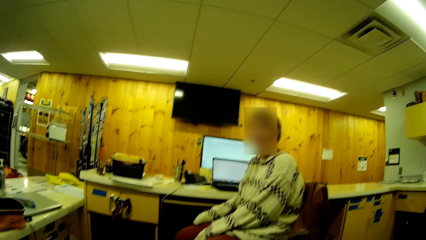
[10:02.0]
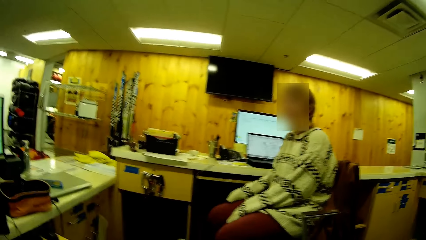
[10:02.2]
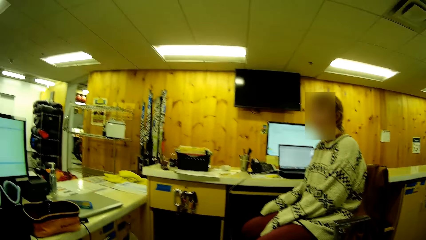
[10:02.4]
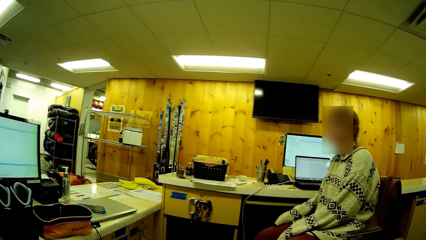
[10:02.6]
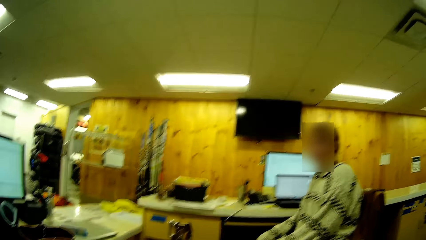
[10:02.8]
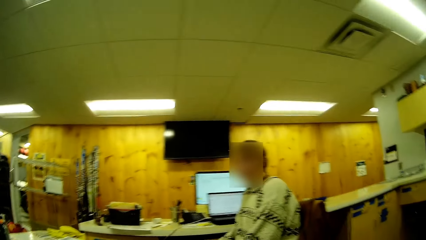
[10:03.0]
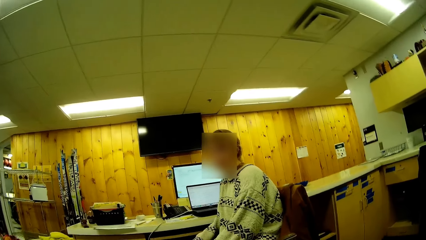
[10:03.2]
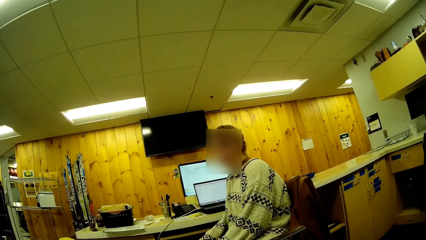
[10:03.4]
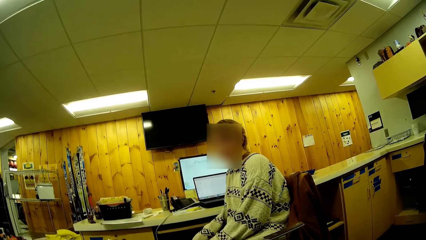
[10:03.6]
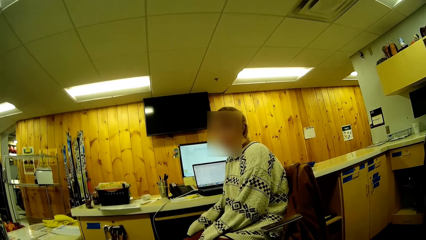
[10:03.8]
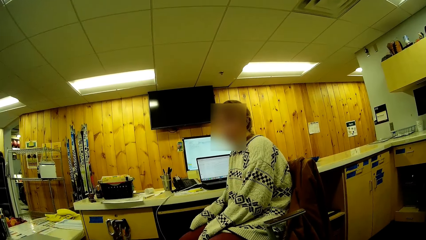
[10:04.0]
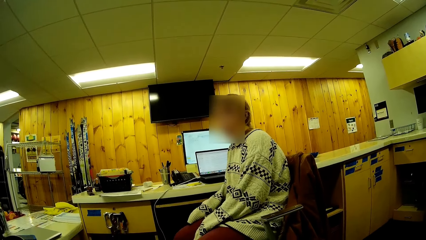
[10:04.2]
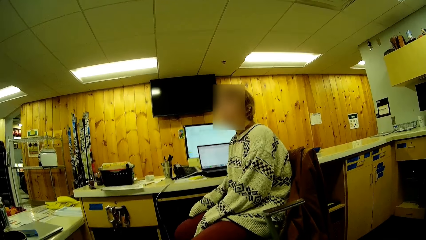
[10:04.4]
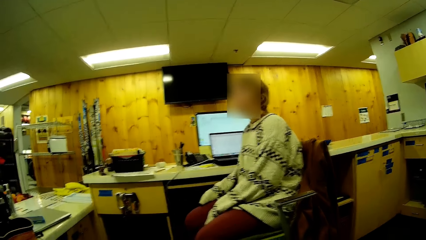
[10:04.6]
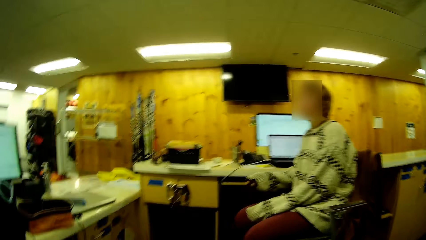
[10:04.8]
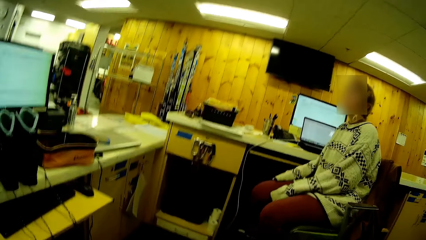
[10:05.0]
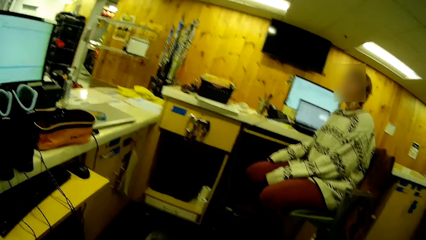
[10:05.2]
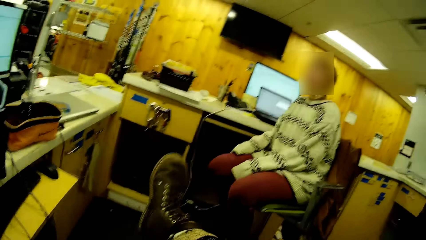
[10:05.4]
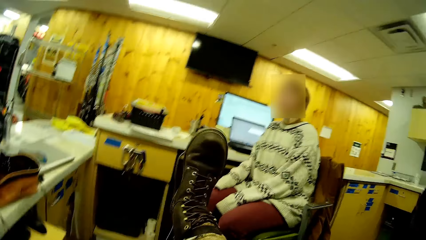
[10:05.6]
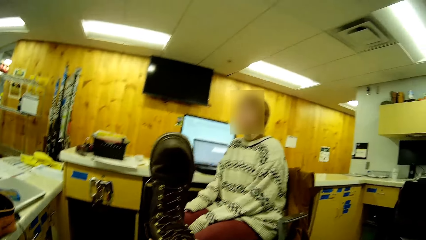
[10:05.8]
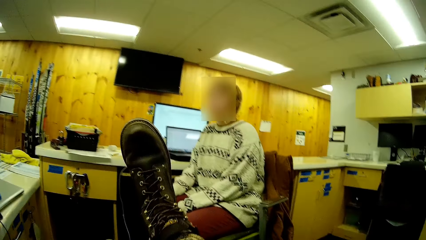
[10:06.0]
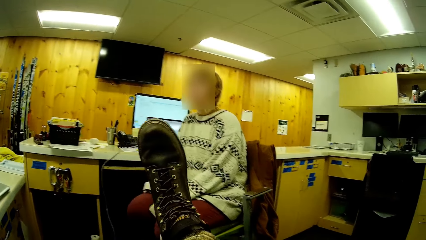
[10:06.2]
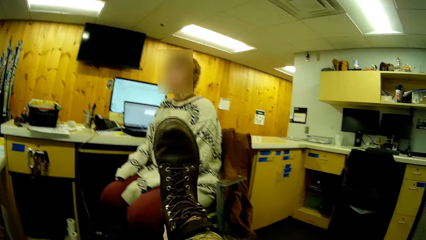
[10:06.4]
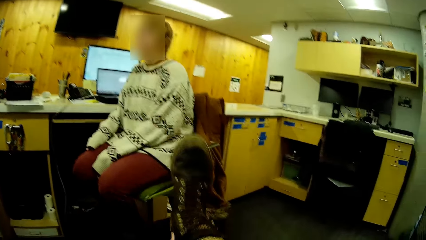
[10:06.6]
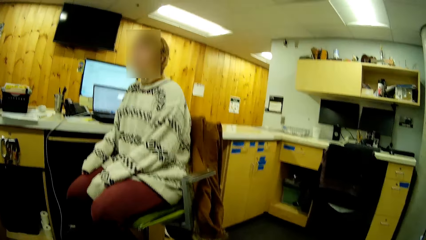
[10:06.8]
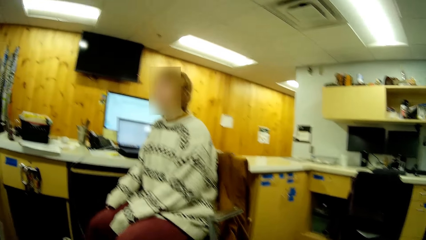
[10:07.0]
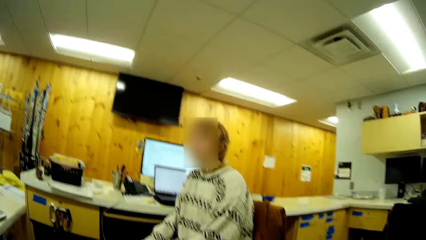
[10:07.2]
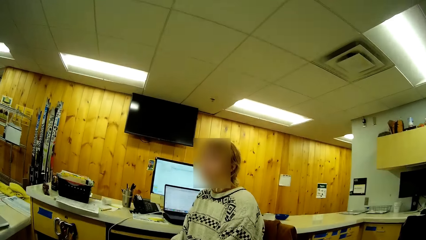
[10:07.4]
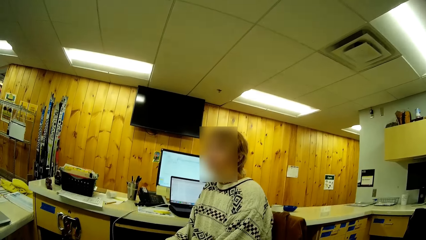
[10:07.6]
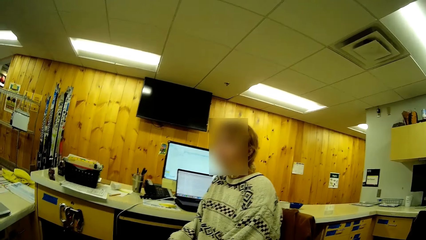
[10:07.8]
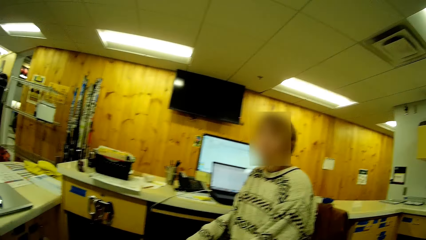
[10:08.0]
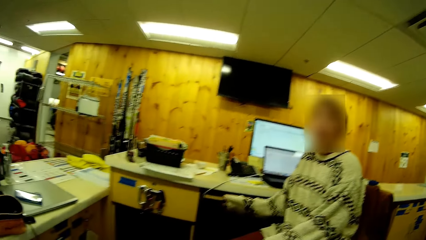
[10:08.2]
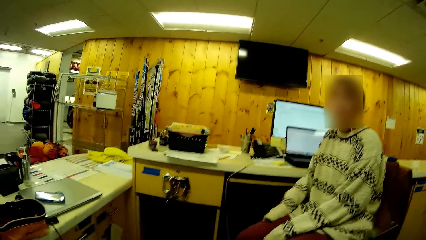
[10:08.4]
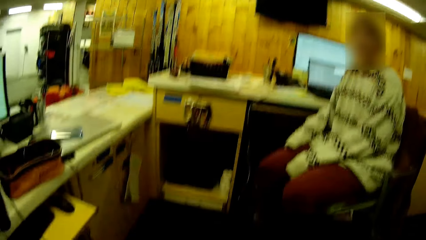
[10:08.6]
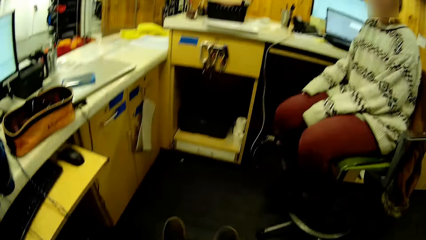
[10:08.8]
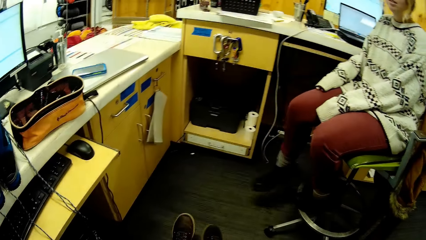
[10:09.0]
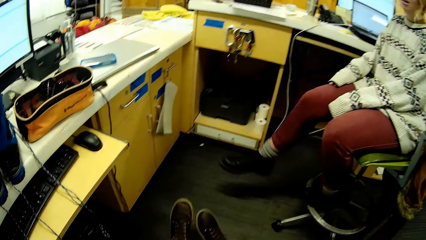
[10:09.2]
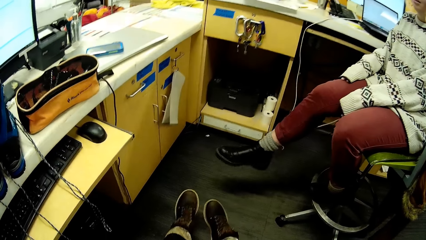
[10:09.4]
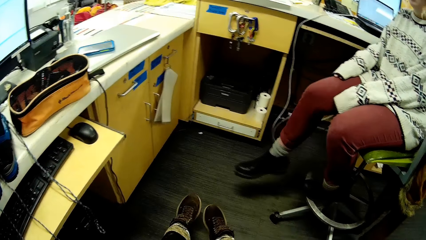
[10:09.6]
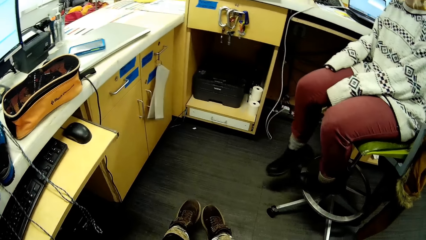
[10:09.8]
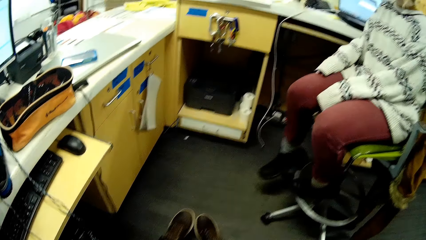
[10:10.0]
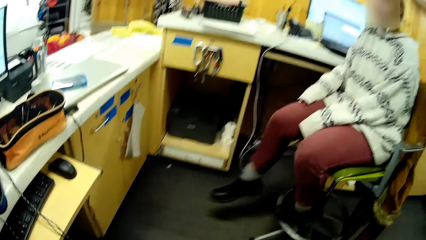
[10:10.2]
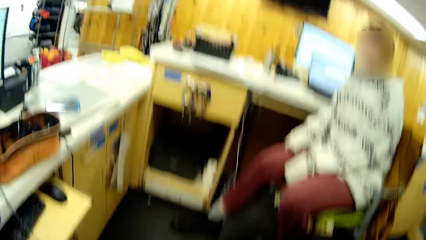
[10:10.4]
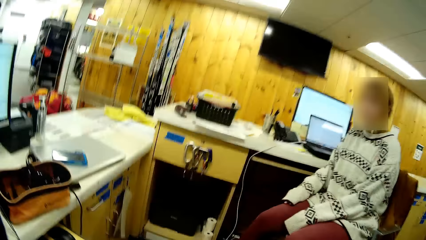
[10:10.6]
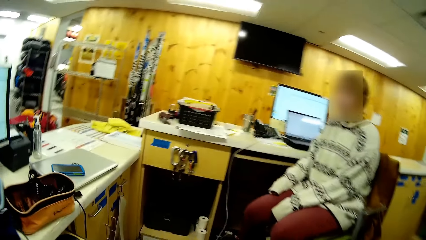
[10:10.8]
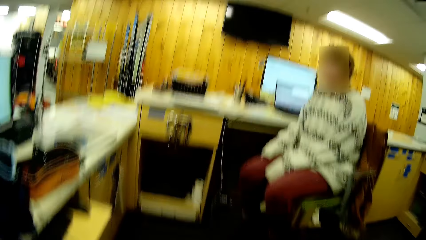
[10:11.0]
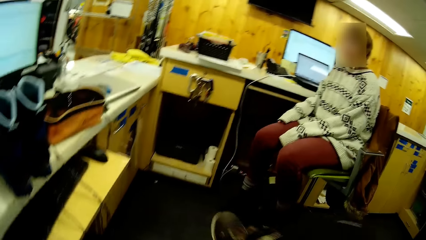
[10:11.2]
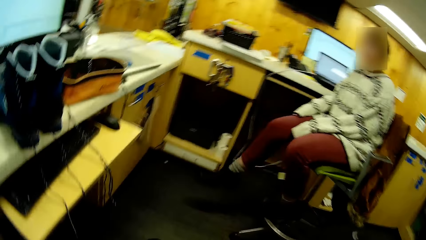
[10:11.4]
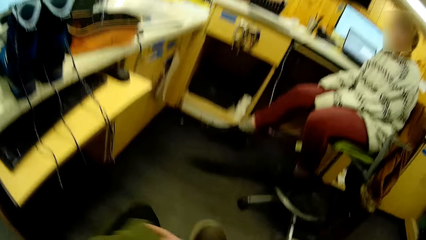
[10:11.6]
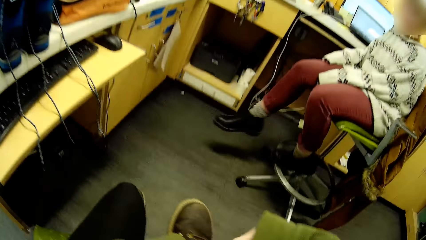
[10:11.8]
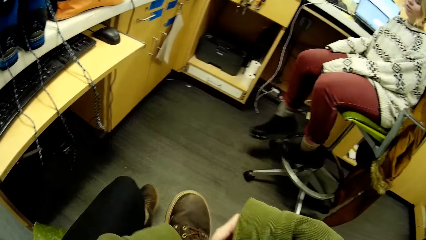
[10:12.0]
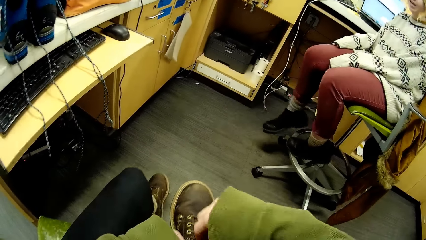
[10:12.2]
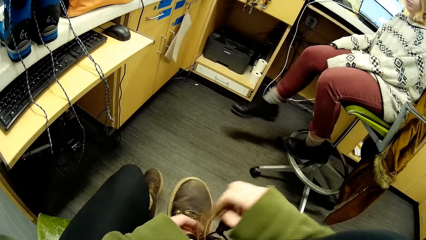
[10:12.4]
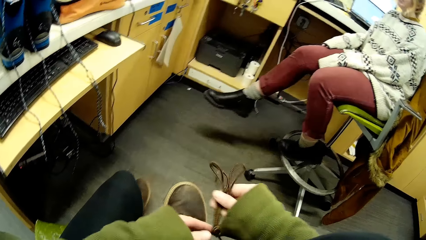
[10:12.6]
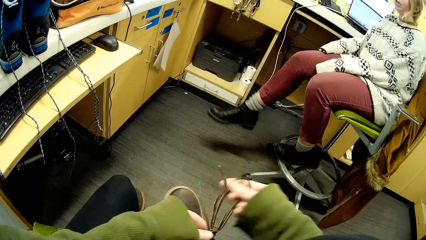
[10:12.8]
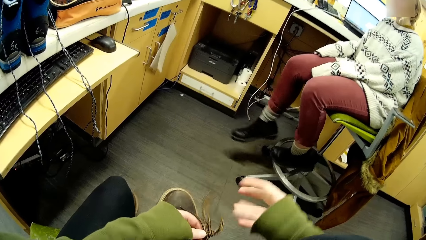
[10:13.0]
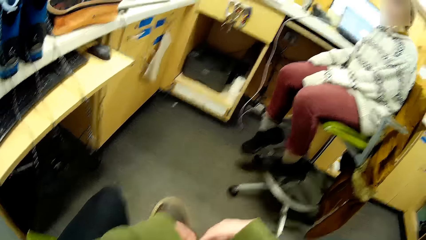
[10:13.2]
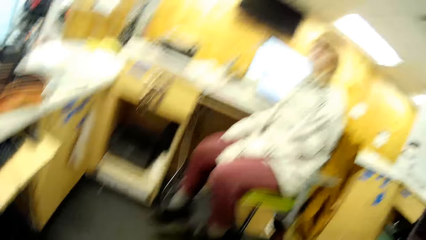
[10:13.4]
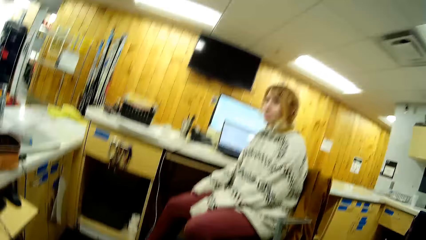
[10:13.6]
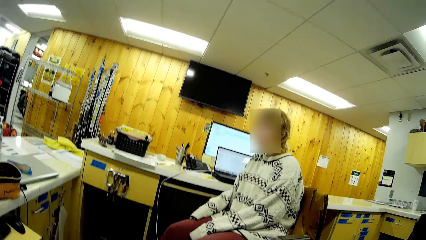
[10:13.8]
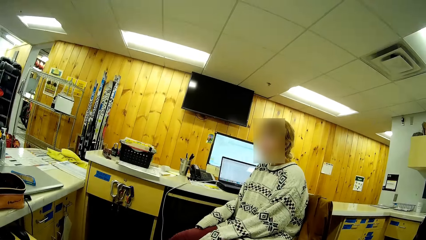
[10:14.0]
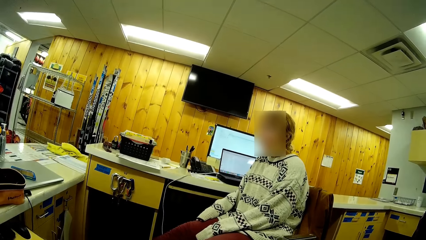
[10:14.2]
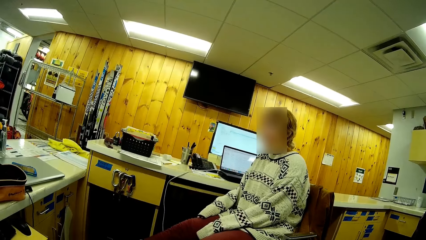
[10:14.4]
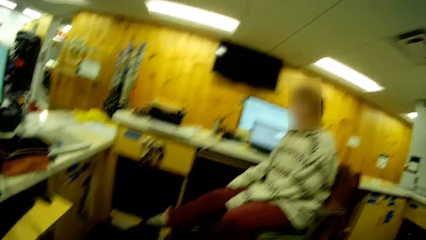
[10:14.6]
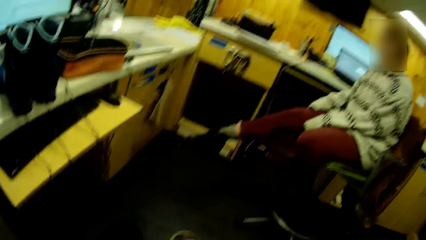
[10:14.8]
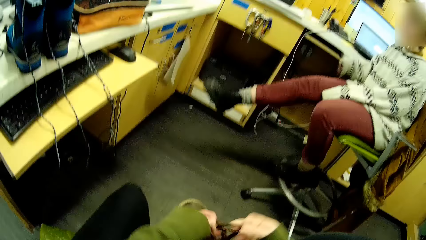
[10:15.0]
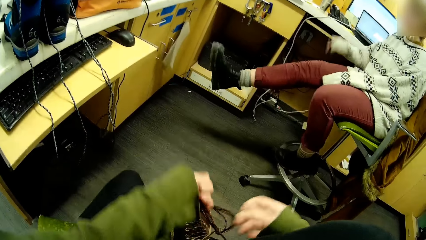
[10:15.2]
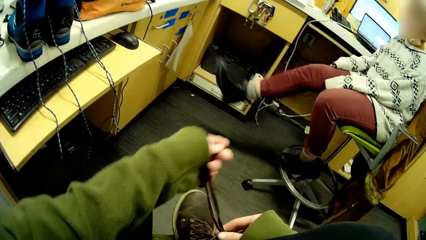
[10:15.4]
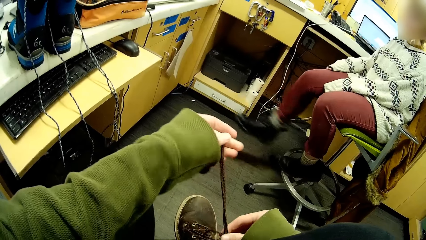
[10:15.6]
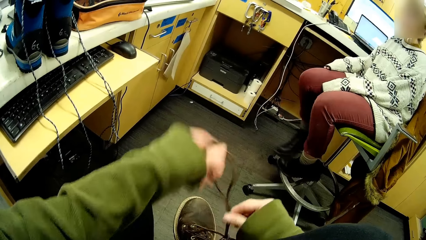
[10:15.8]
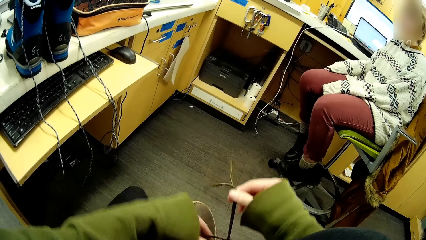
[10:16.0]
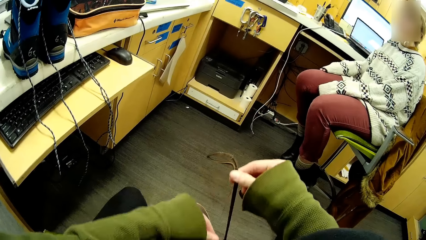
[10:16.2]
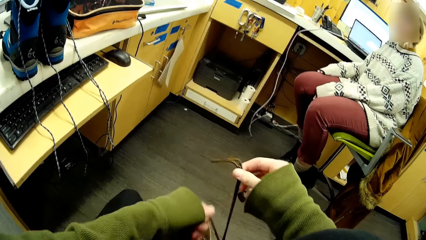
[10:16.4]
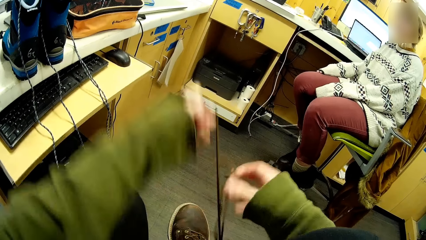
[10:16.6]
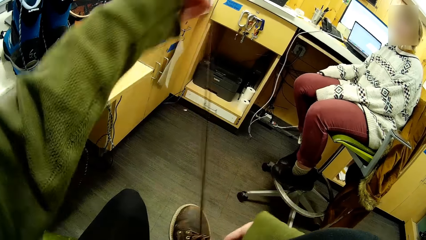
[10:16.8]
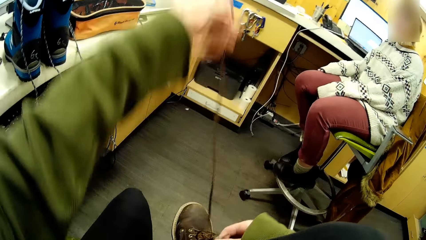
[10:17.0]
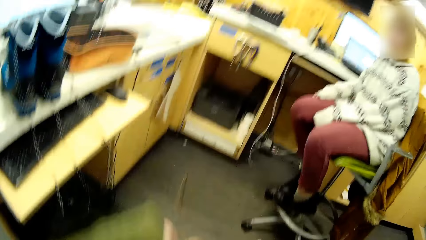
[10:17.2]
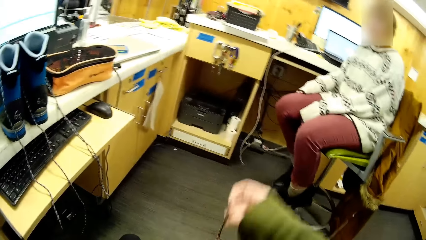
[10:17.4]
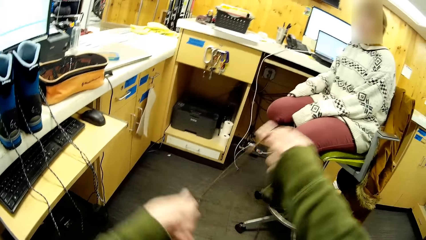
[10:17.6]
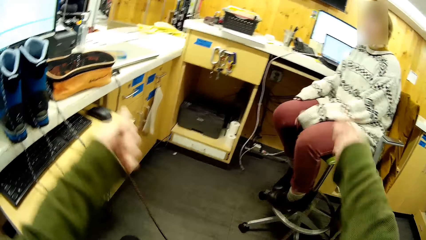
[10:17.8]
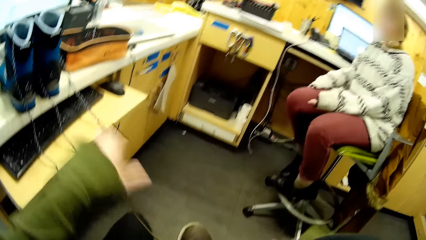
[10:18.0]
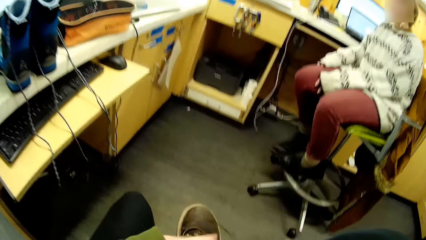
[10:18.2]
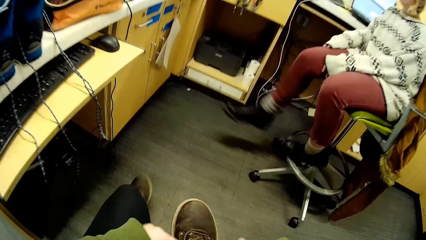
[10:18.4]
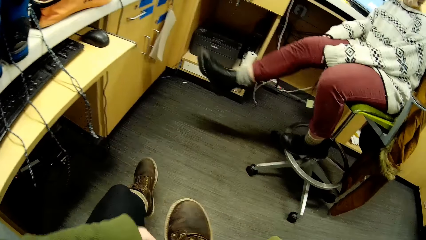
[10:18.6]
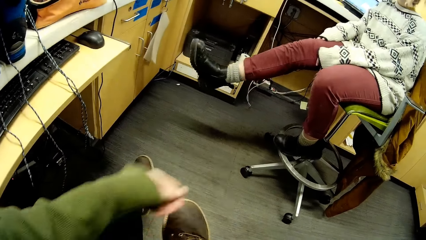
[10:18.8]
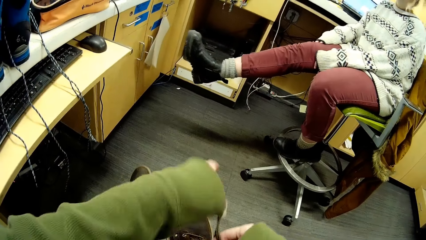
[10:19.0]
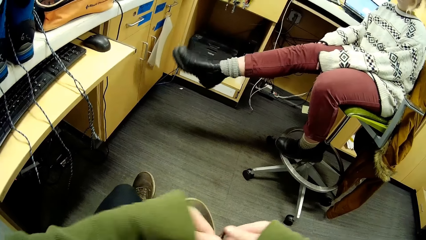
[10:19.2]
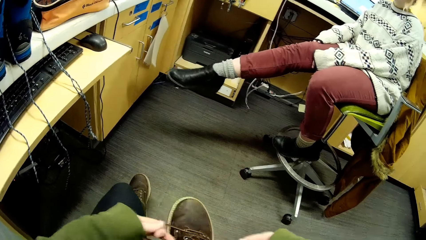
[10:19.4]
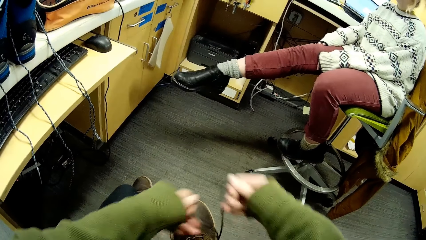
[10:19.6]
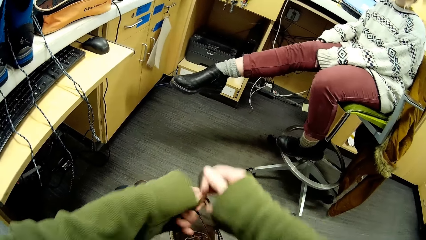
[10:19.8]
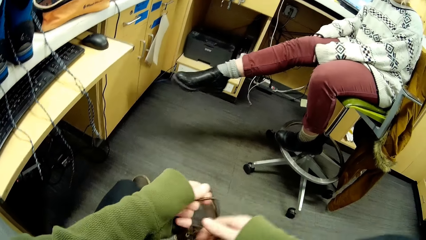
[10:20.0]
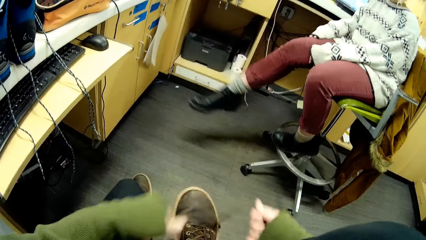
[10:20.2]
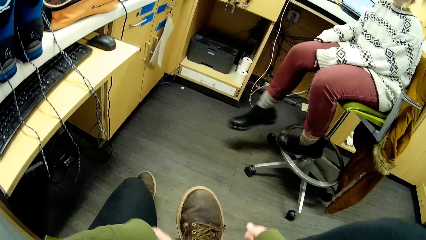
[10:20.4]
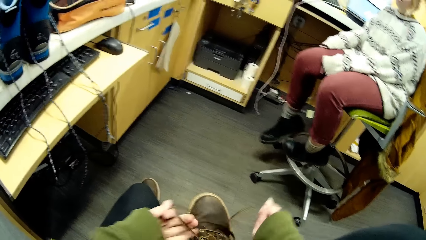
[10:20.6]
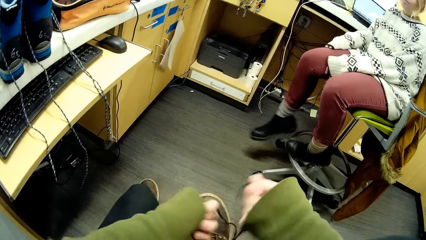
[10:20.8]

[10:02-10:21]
A person stares in the room. The camera wearer looks at the shoes and dialogues with the person. They move the right leg in the room. They dialogue with the person. The person stares in the room. The camera wearer ties the shoe, adjusts the laces on the shoes, dialogues with the person, and ties the shoe.
